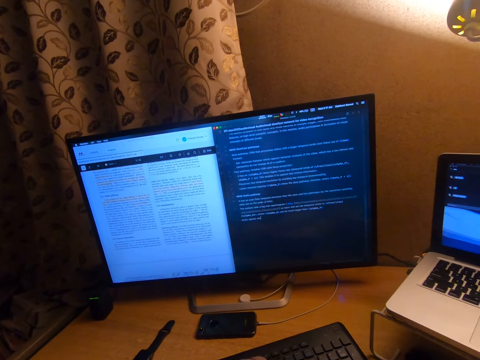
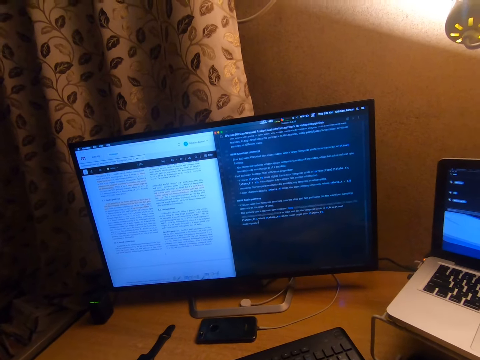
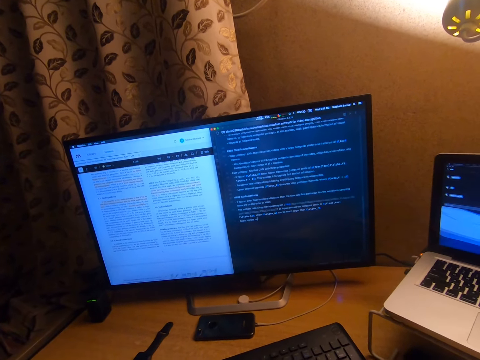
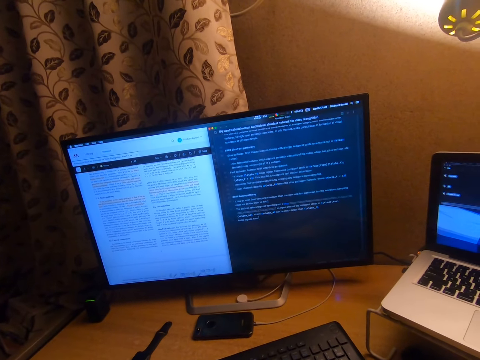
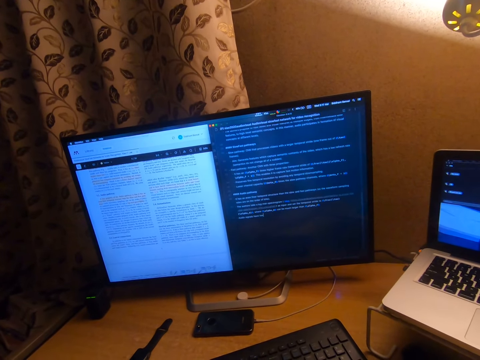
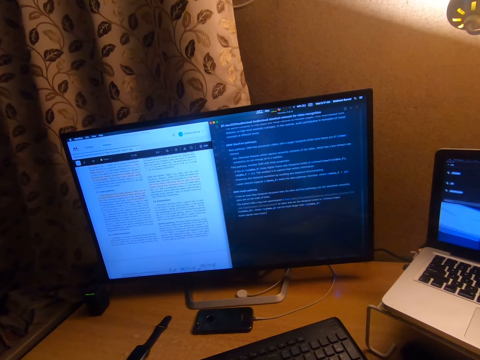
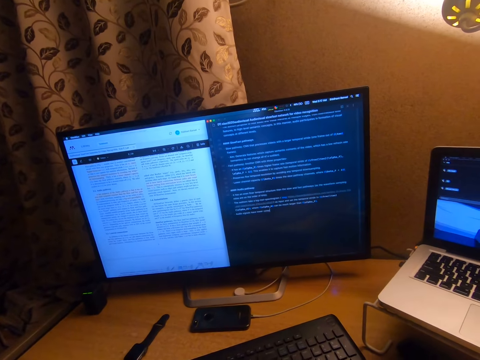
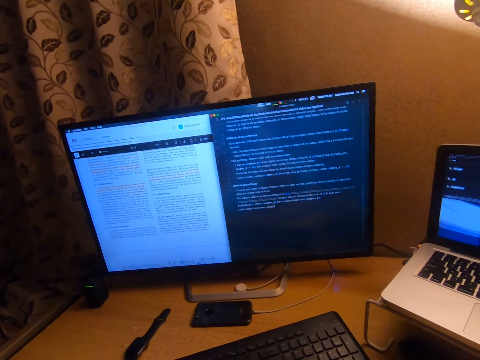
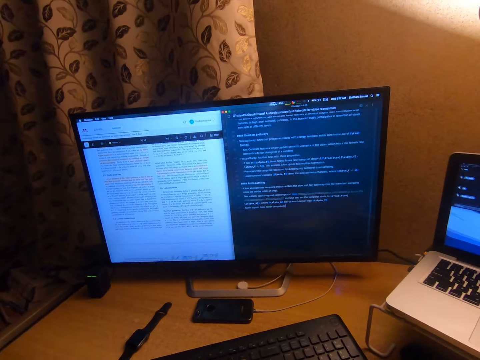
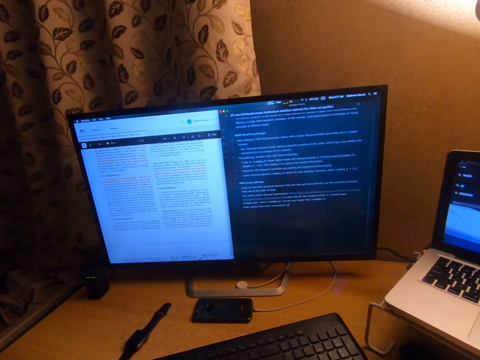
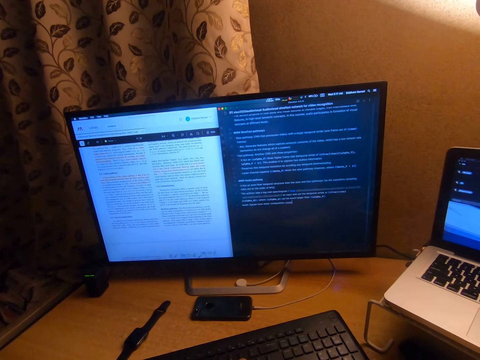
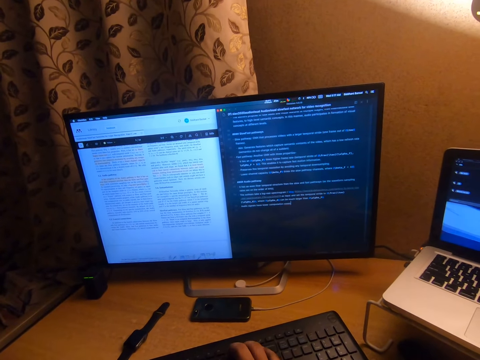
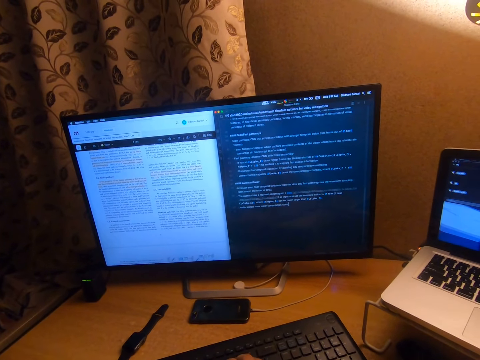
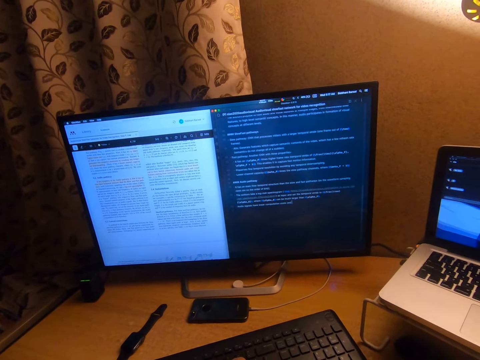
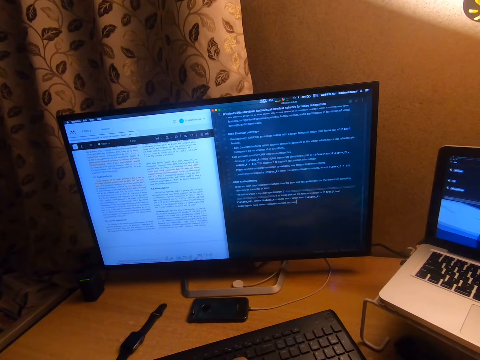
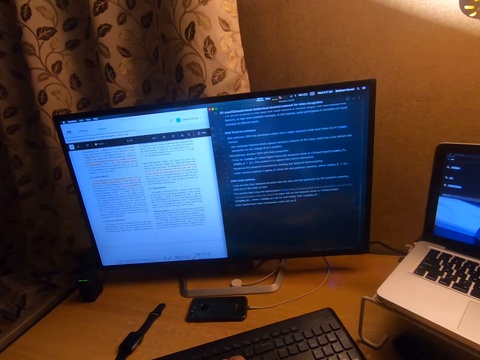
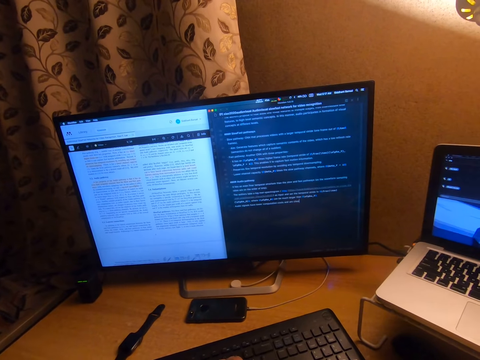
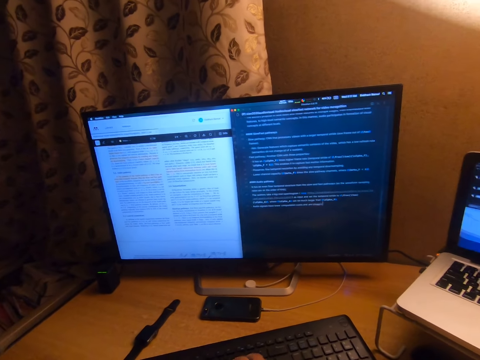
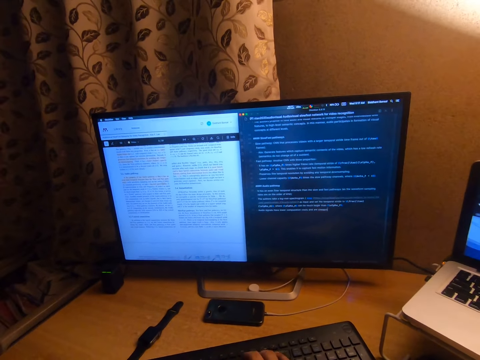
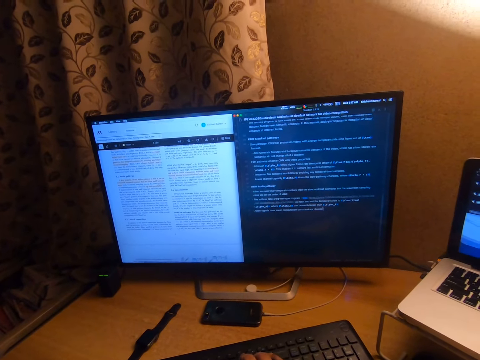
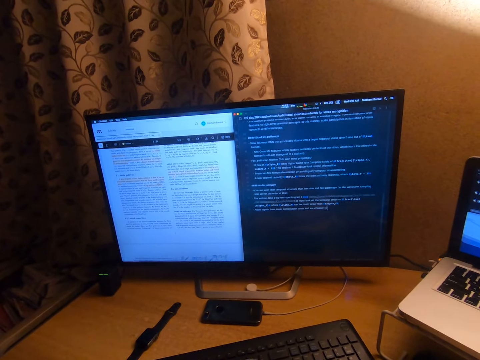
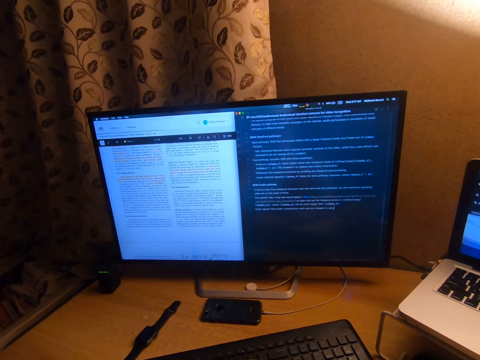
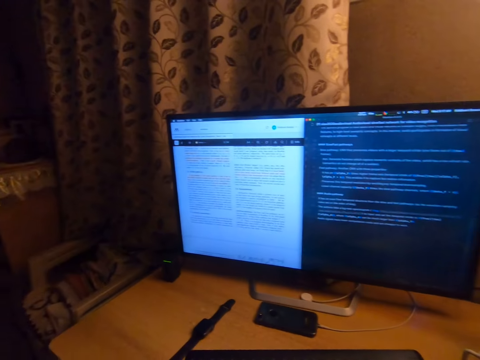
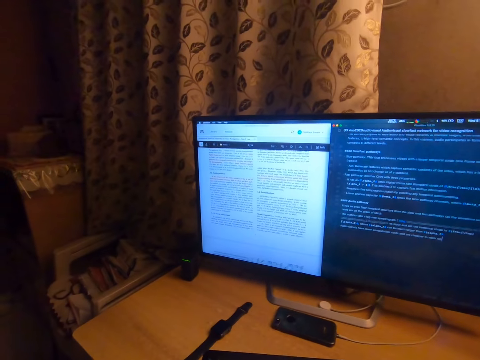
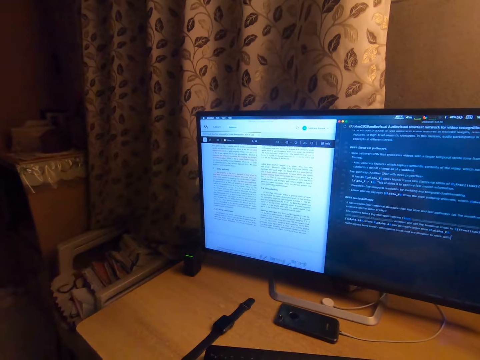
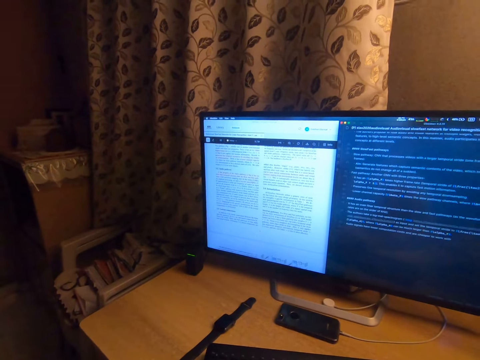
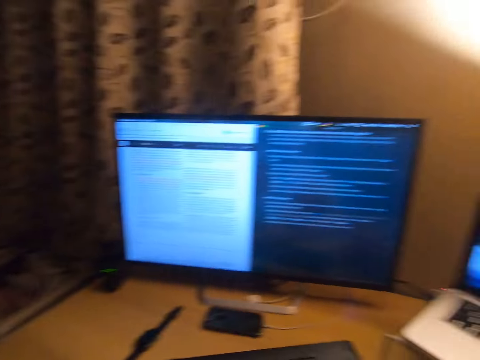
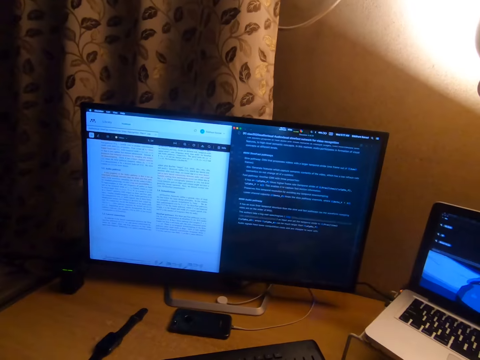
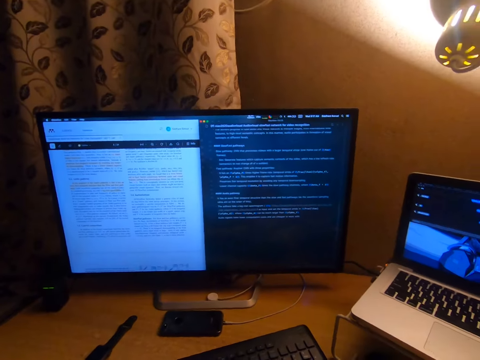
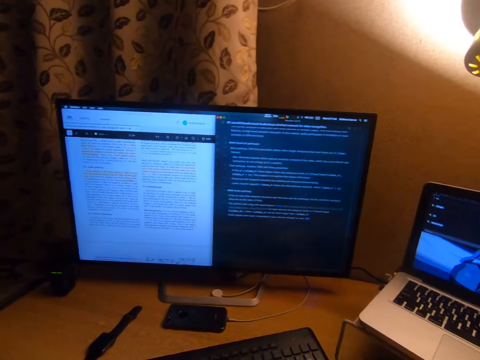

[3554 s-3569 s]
The camera wearer presses the keyboard on the table with her right hand.

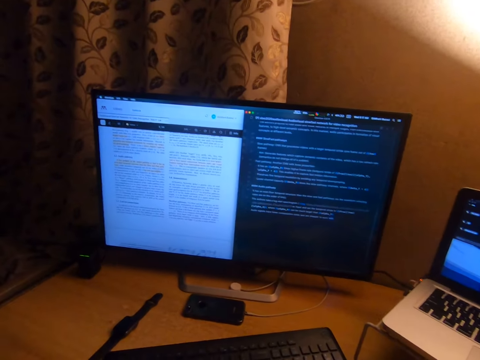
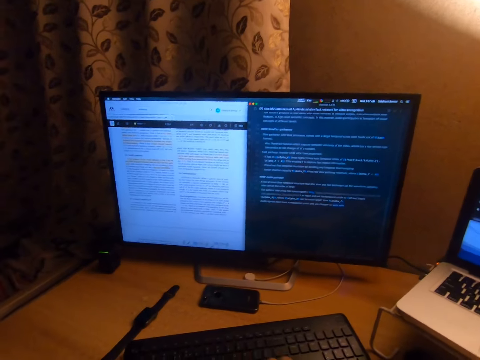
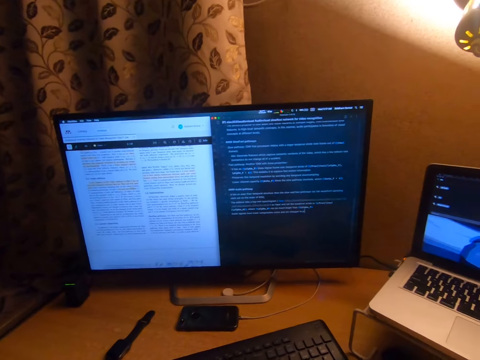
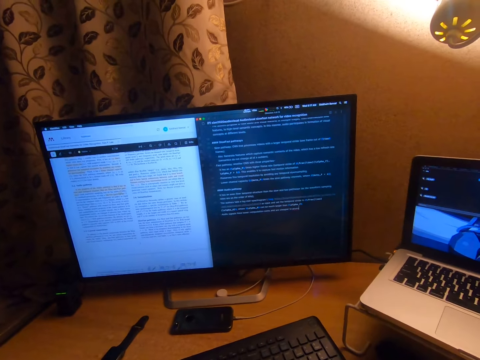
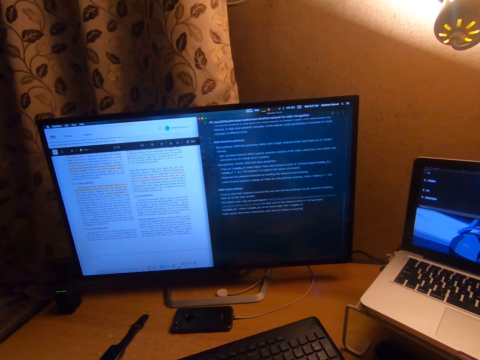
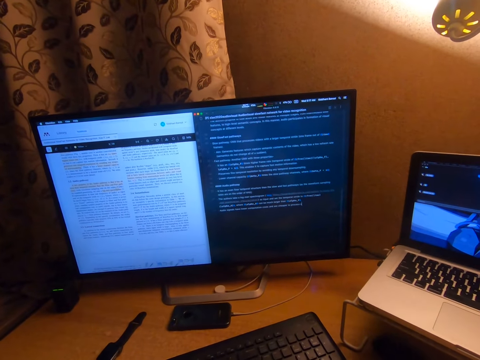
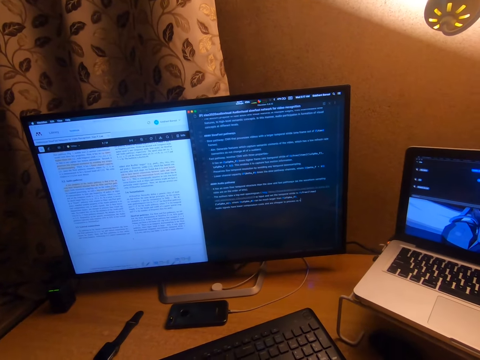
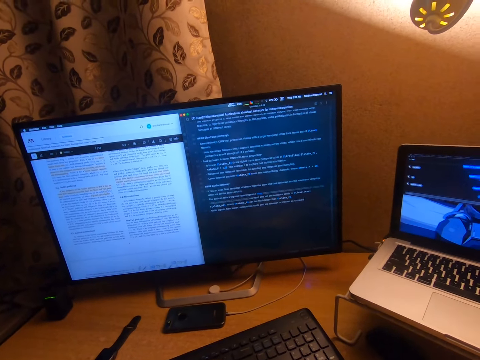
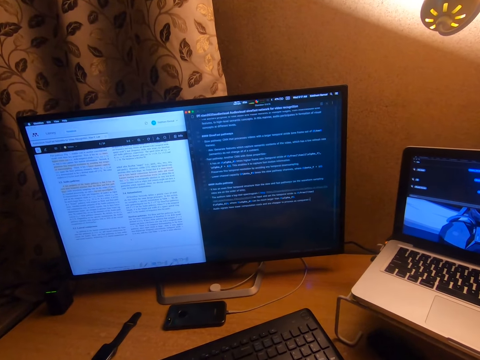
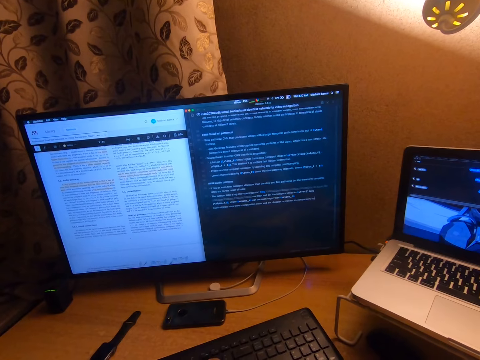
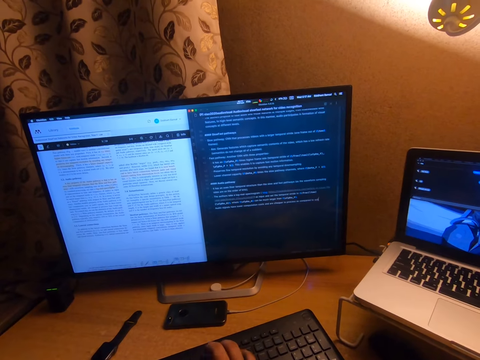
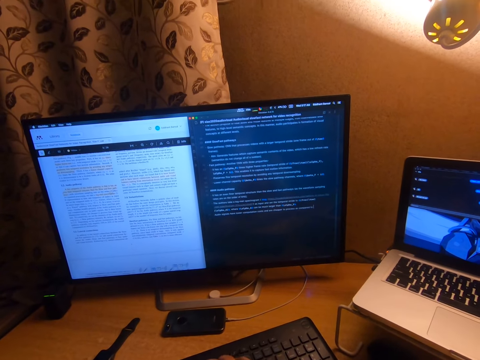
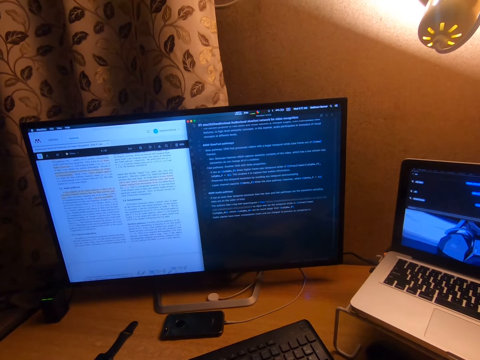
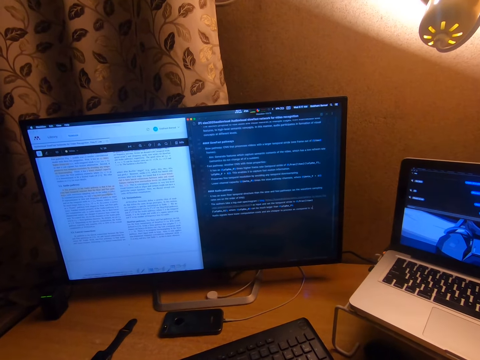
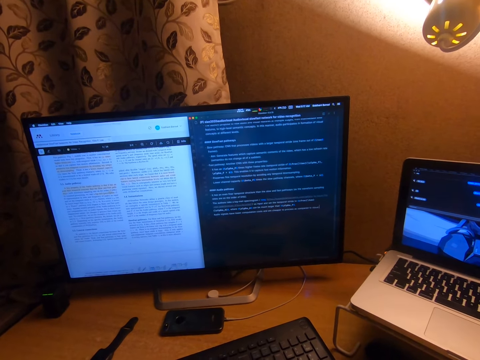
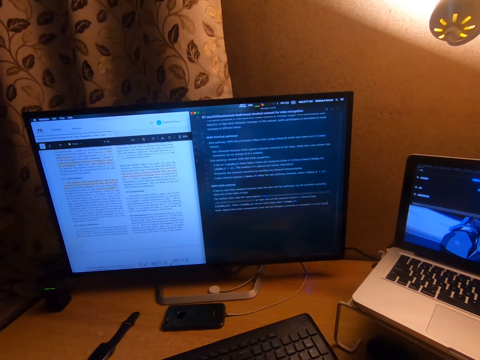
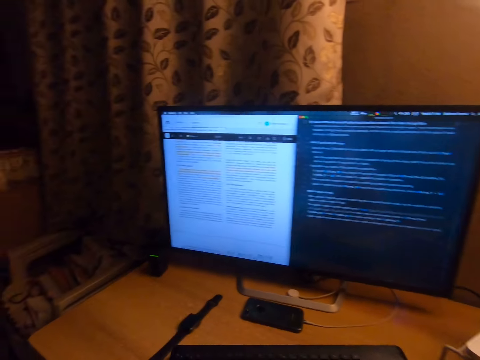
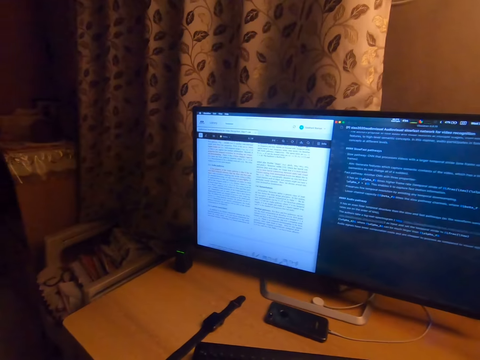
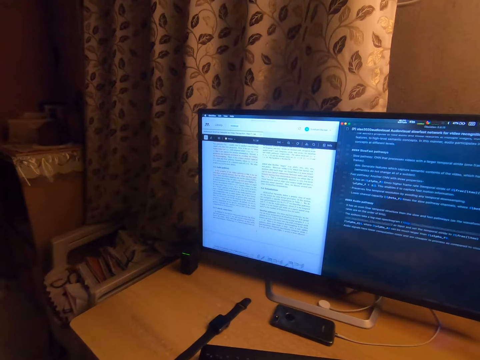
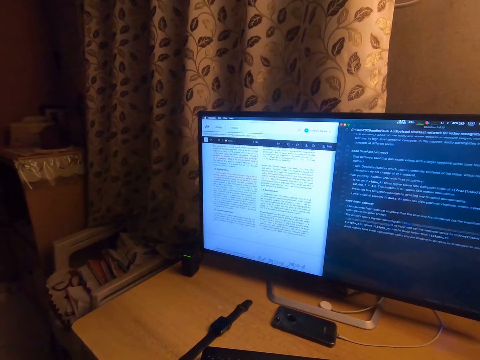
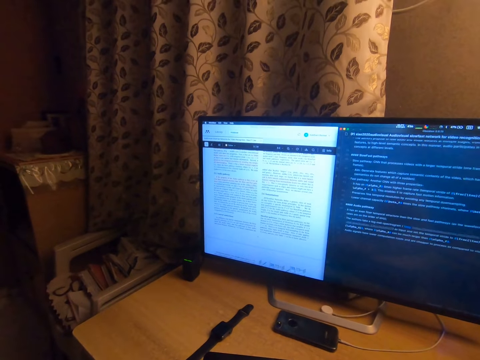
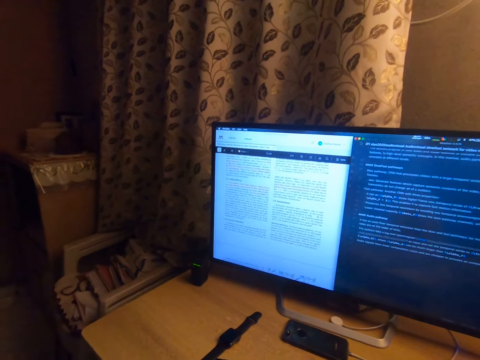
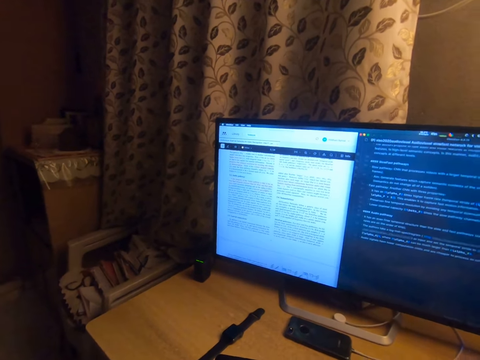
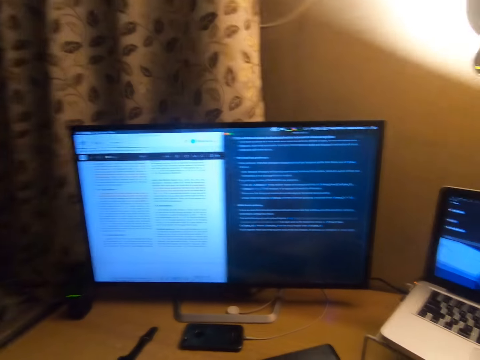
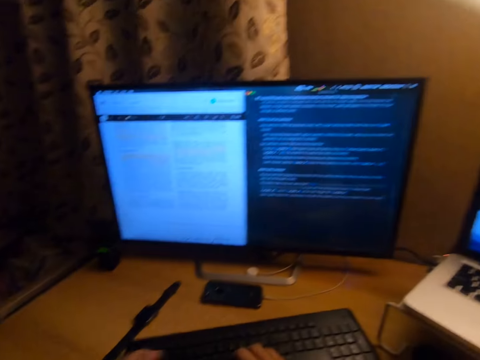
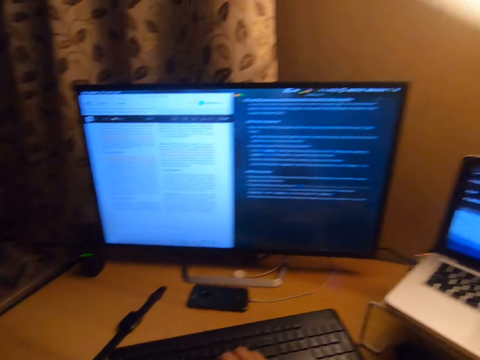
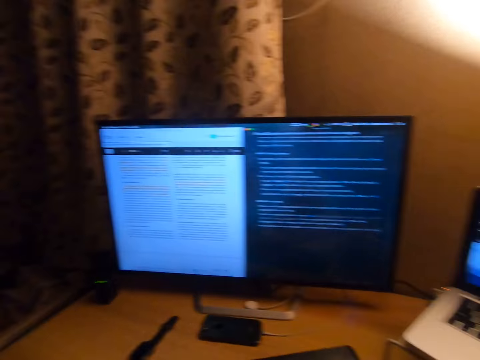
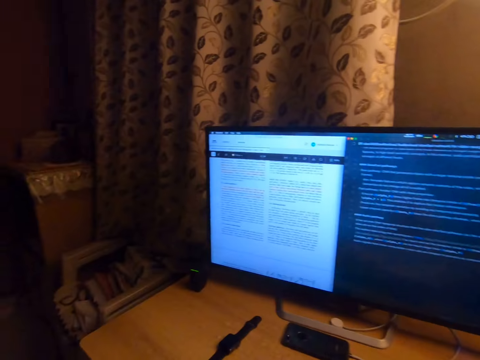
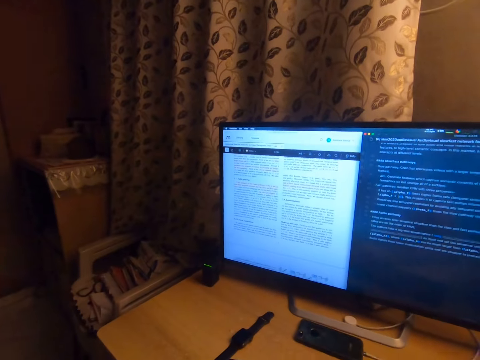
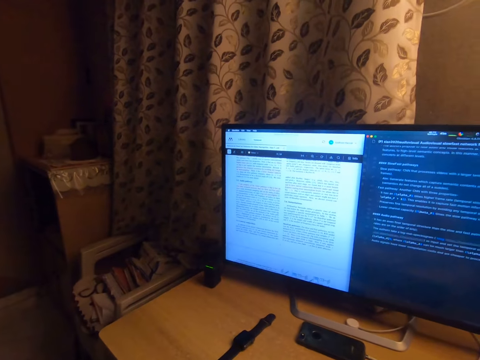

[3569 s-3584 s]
The camera wearer presses the keyboard on the table with her right hand. She presses the keyboard on the table with her hands.
